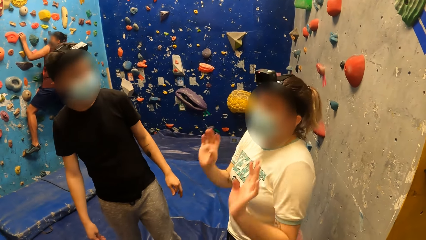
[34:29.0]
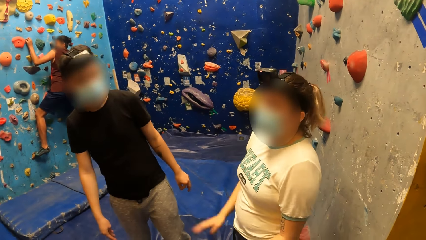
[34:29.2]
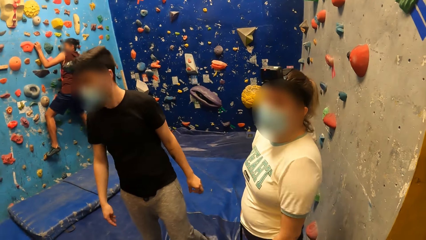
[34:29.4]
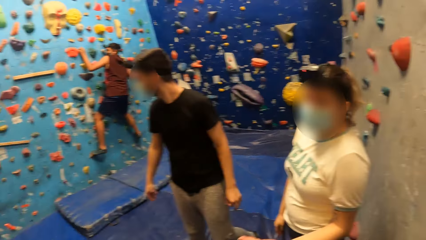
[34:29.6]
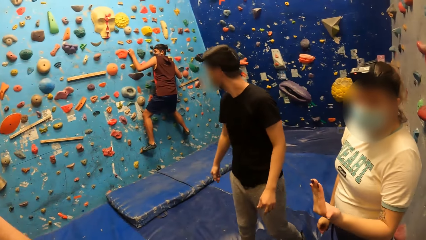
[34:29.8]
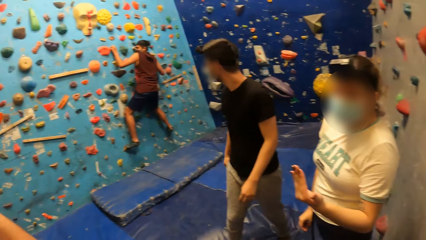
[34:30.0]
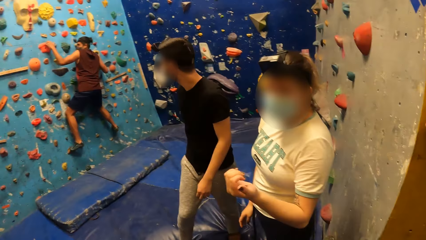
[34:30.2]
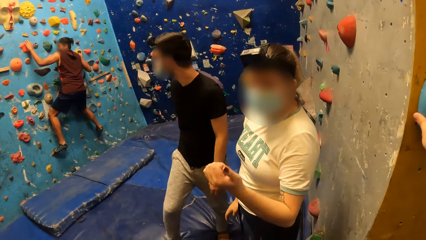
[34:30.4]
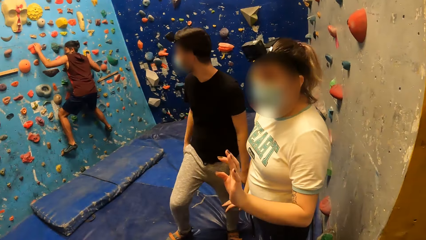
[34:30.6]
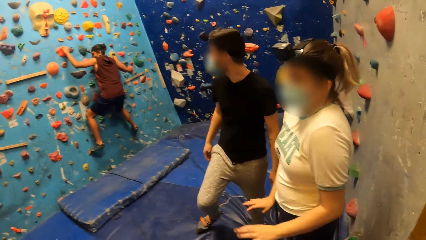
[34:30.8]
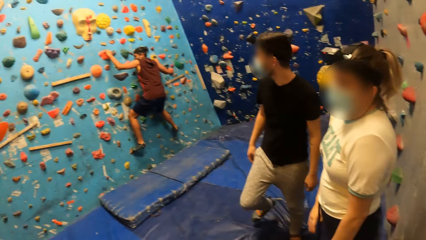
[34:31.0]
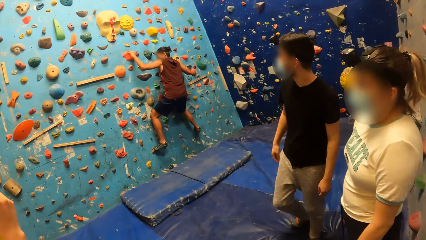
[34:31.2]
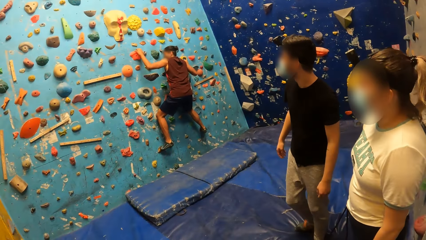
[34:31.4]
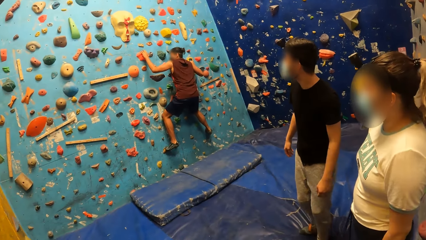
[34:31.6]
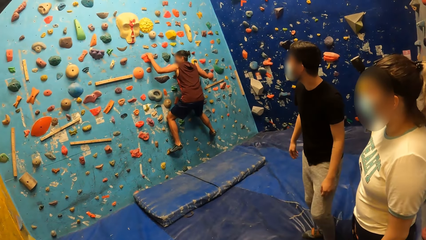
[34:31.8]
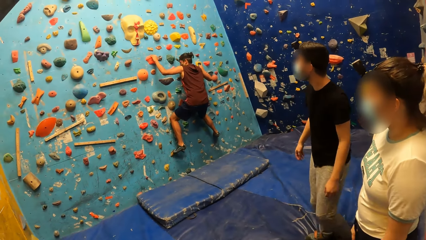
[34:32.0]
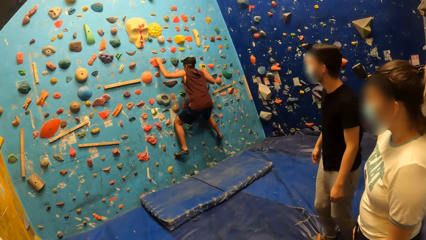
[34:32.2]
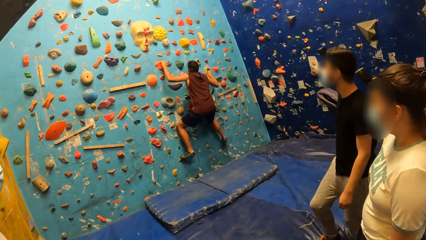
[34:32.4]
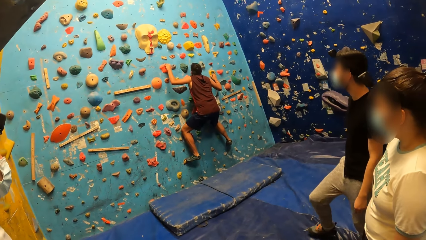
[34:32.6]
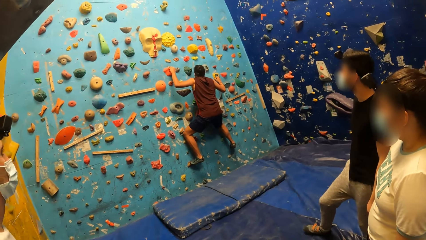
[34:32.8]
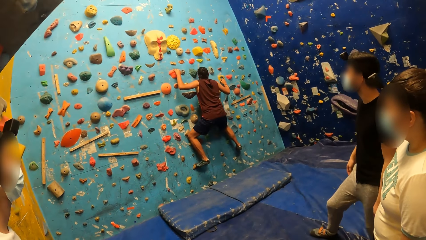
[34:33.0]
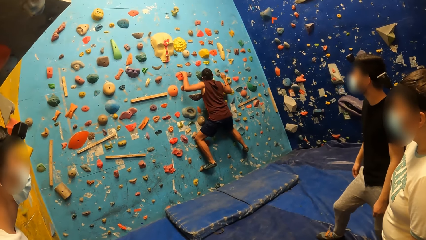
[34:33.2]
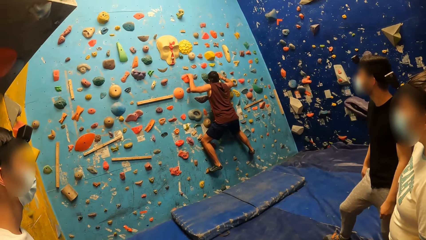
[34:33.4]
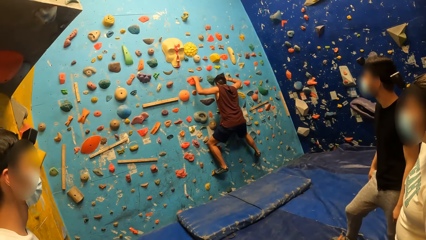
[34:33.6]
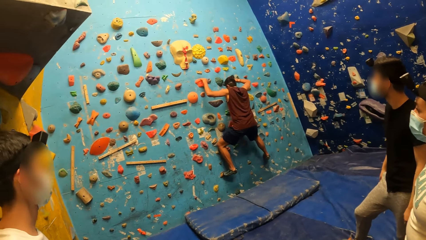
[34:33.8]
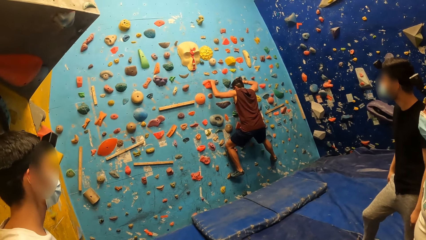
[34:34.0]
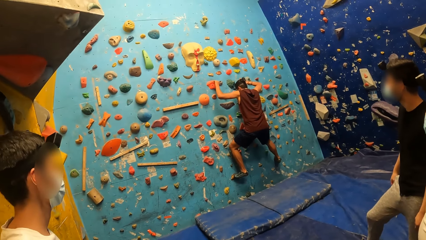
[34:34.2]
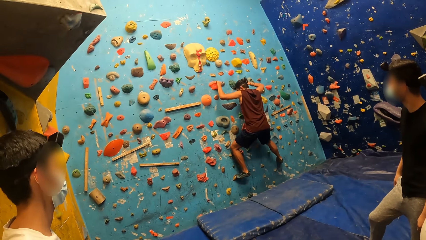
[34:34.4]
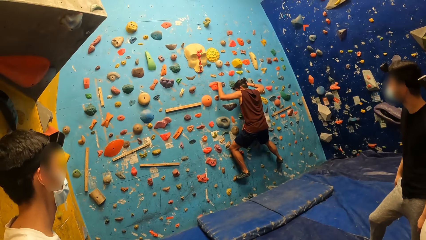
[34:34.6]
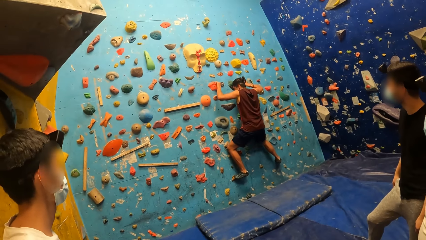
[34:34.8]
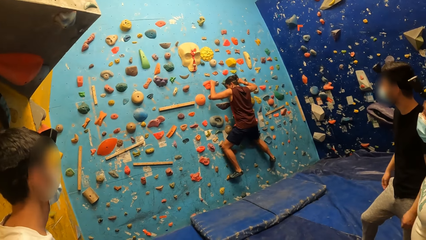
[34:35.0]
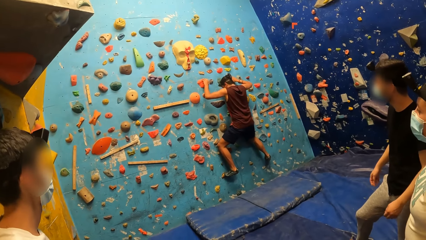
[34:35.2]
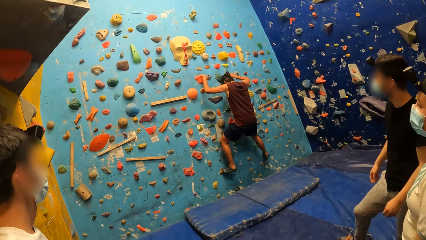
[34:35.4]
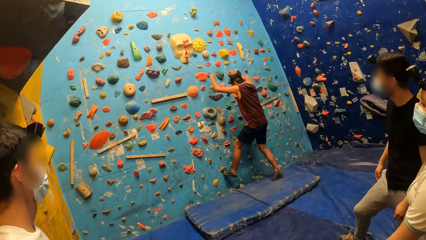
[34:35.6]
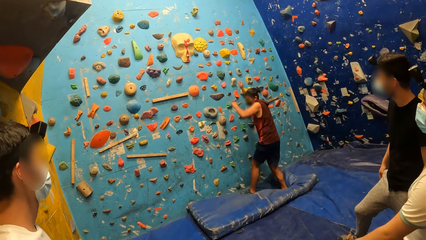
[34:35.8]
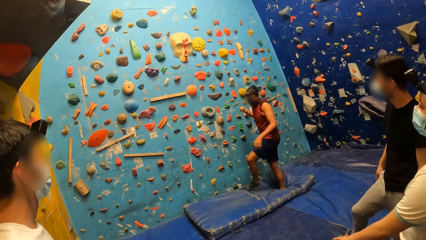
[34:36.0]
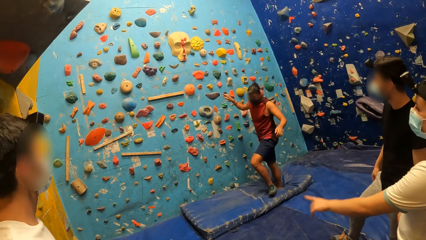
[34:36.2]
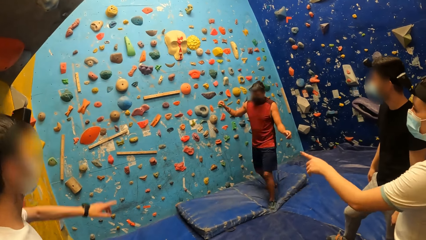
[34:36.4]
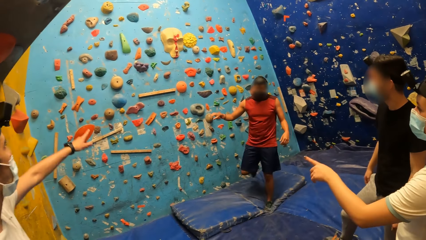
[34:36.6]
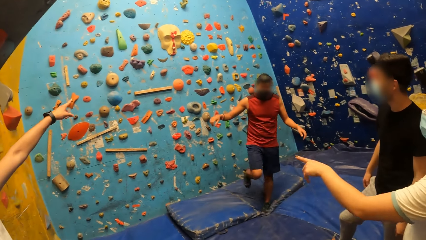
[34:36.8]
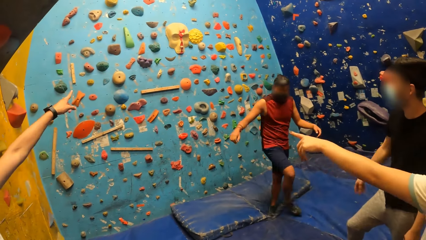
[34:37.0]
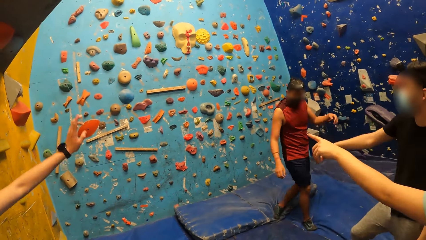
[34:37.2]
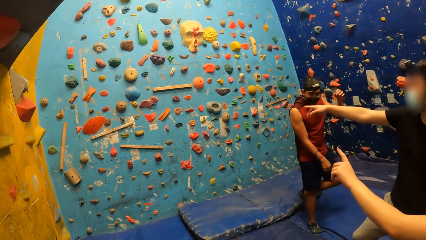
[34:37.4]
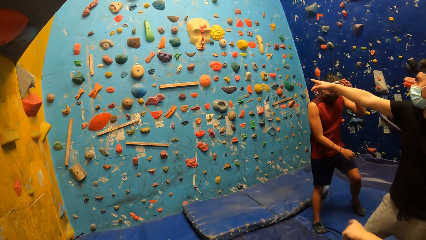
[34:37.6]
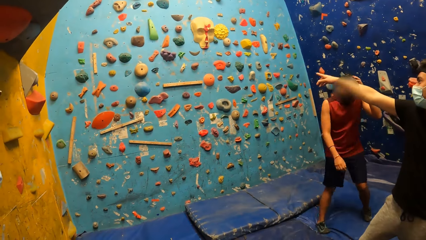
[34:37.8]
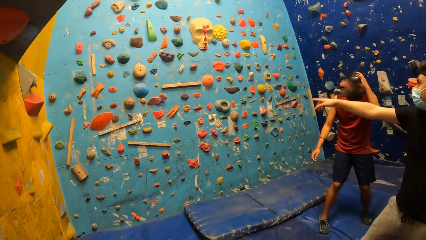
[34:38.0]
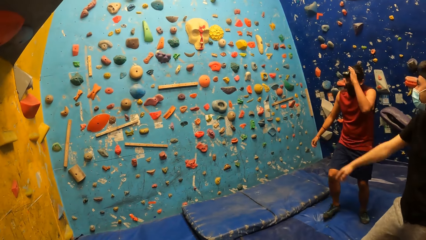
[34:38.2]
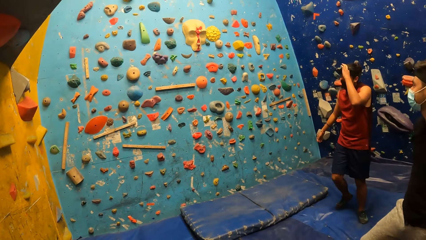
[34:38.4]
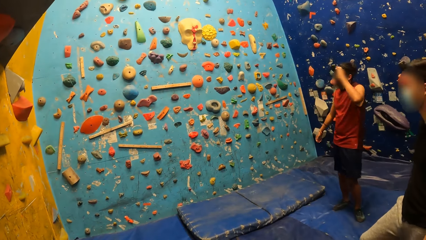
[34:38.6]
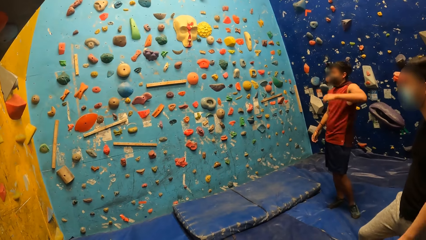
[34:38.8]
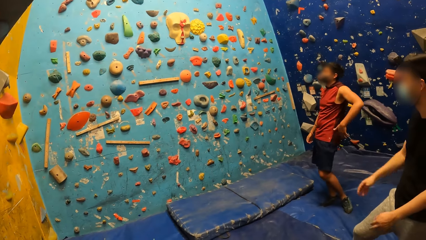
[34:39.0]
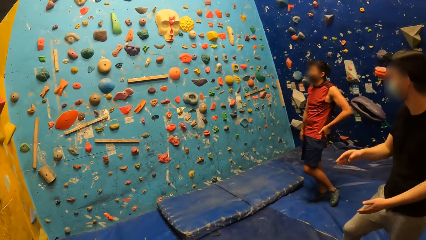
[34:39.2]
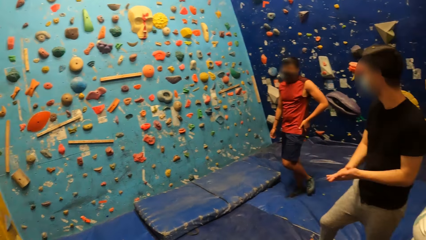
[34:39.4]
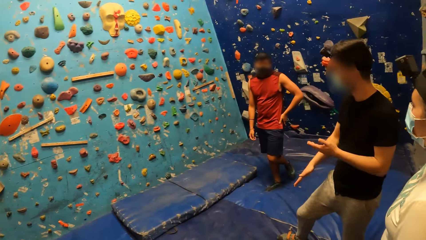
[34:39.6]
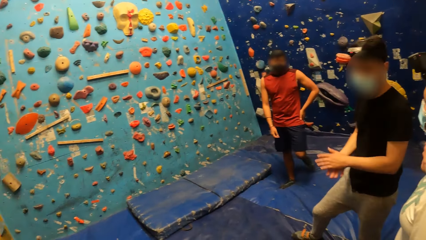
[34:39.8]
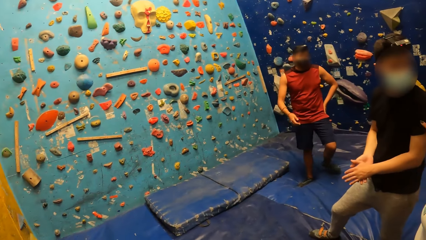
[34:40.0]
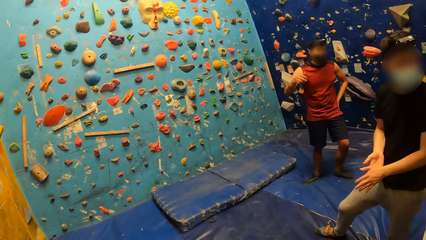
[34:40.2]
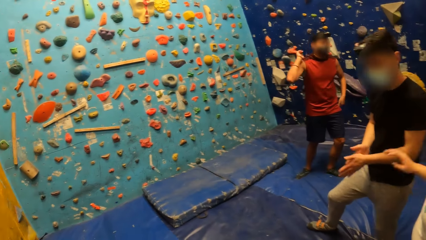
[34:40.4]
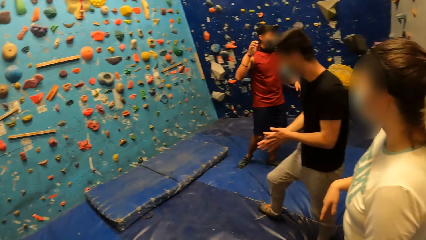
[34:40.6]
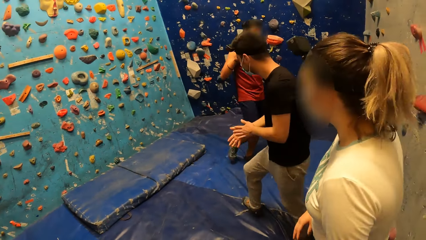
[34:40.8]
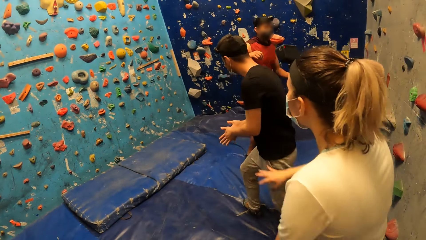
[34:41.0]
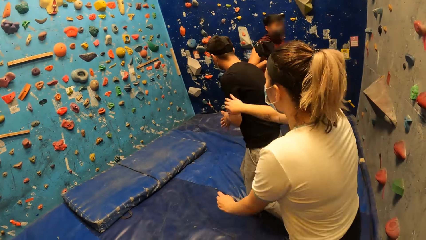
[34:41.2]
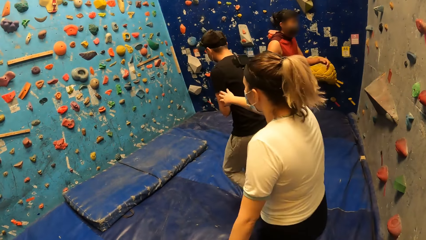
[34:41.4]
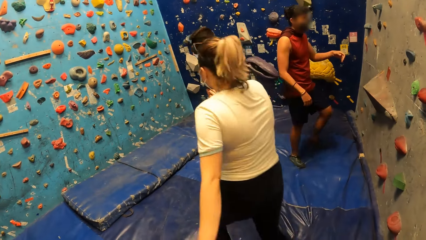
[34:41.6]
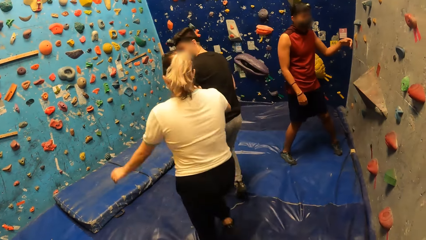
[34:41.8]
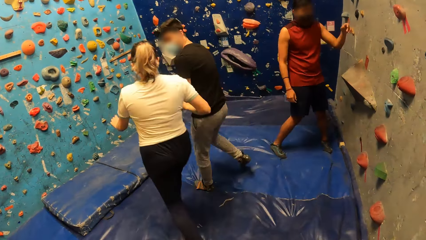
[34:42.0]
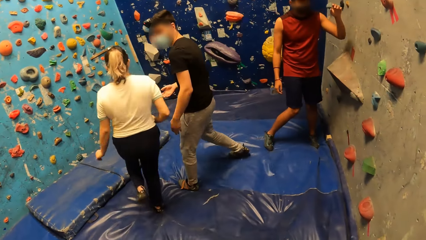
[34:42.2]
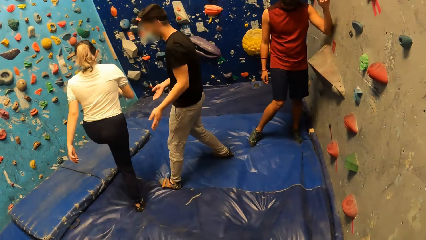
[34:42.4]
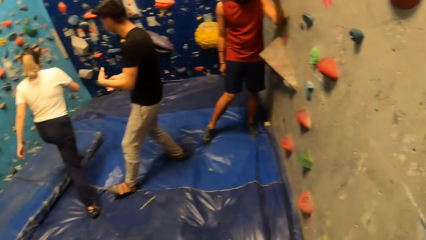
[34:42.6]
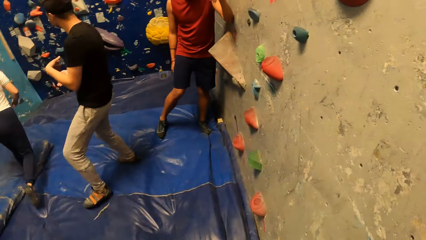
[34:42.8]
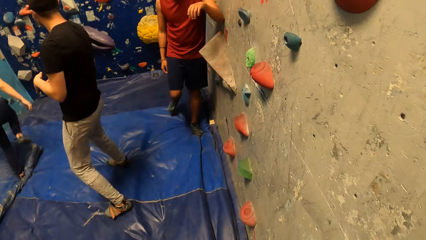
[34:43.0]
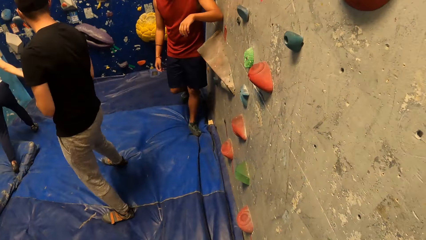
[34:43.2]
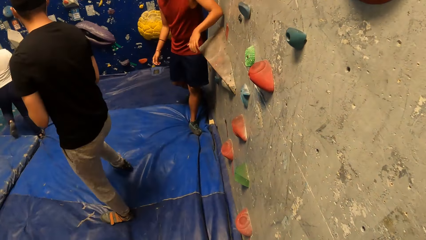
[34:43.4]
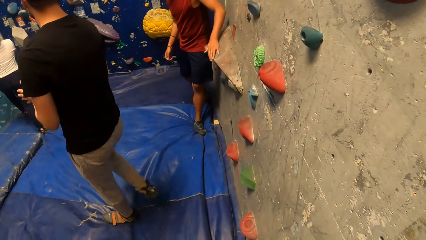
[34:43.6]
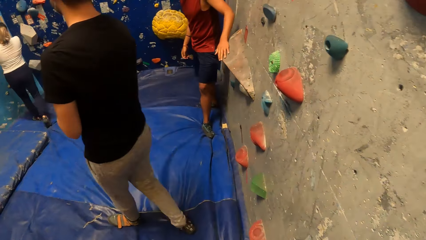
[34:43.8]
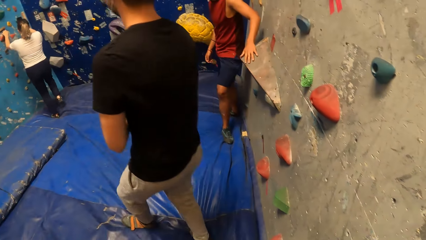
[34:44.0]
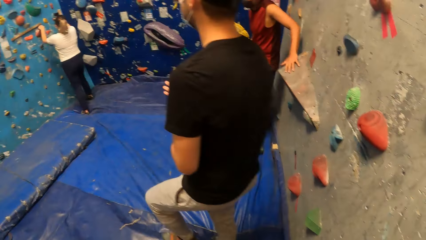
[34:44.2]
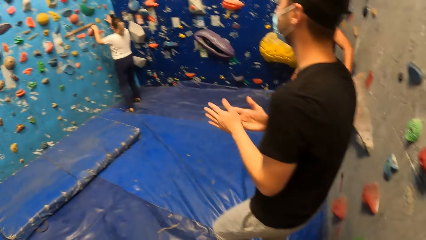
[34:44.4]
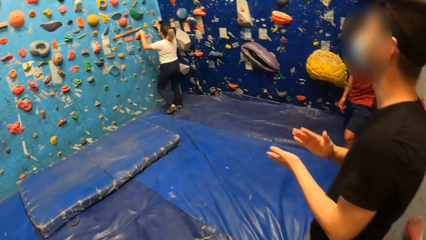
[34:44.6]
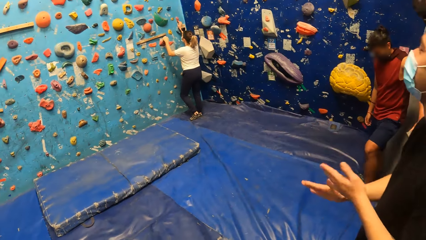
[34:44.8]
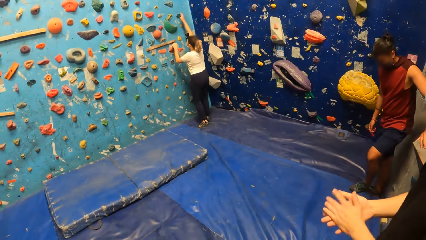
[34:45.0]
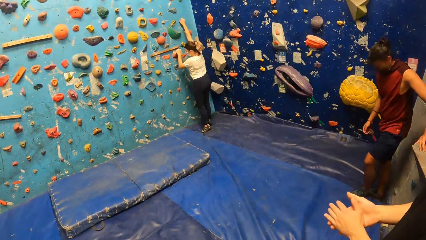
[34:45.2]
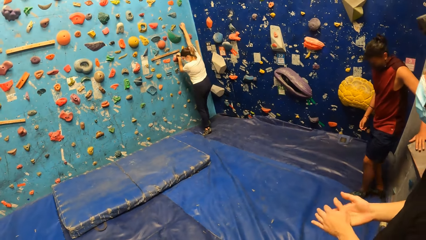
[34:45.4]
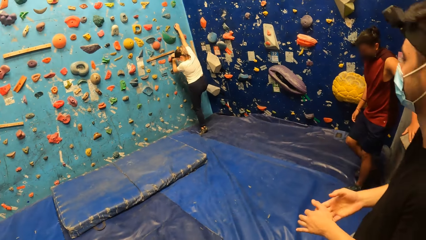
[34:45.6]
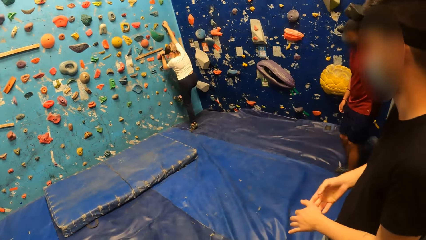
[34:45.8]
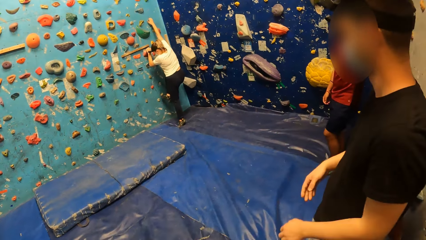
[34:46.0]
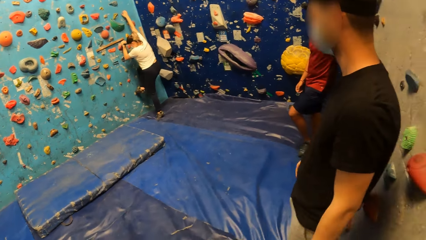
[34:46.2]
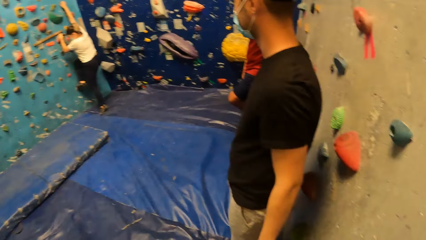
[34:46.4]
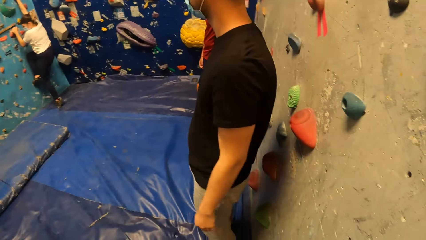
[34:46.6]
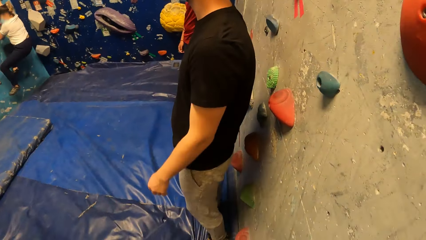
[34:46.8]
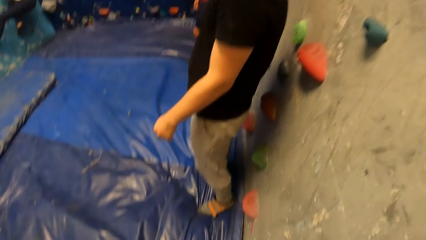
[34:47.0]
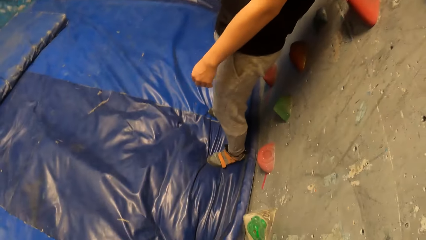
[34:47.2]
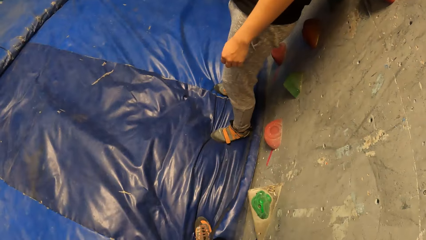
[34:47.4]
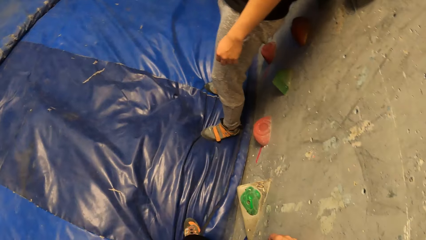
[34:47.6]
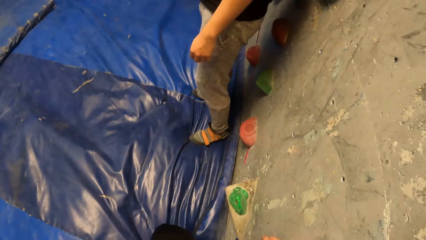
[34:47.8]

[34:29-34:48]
A man climbs the wall. He climbs down from the wall. Another man points to the wall with his left hand. A woman points to the wall with her left hand. A third man points to the wall with his right hand. The woman pulls the first man back with the hand. She walks towards the wall. She holds the wall with both hands and climbs the wall.
